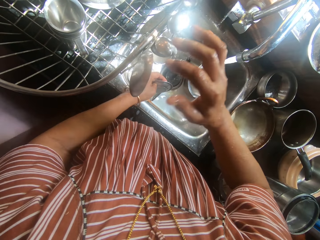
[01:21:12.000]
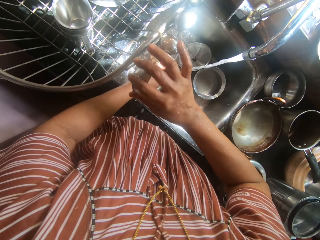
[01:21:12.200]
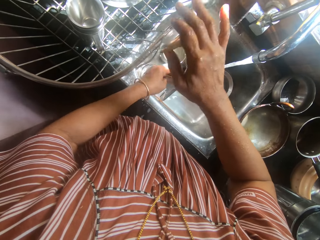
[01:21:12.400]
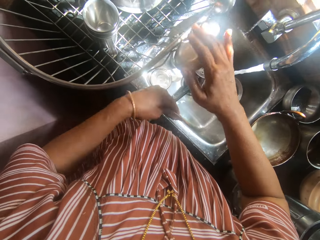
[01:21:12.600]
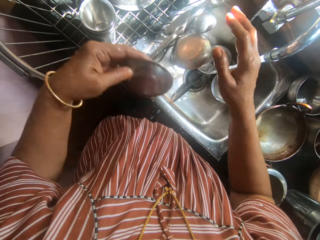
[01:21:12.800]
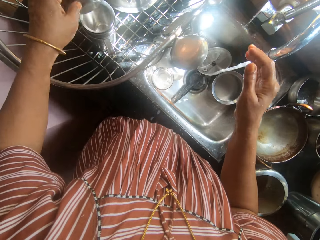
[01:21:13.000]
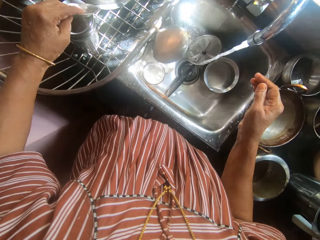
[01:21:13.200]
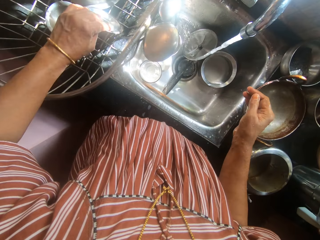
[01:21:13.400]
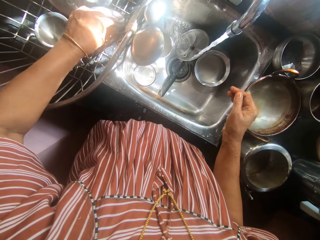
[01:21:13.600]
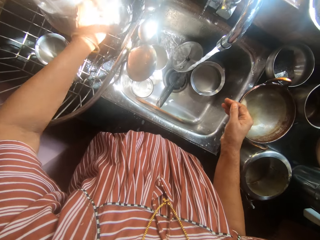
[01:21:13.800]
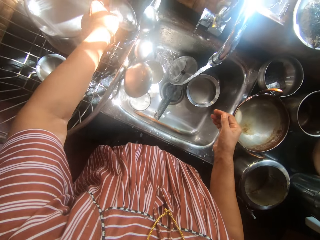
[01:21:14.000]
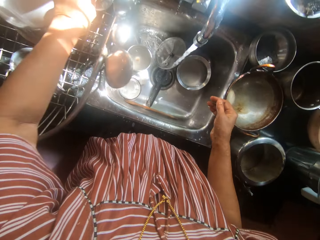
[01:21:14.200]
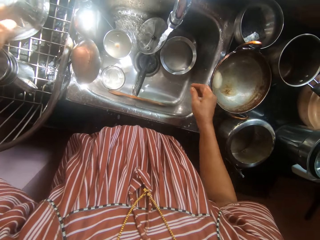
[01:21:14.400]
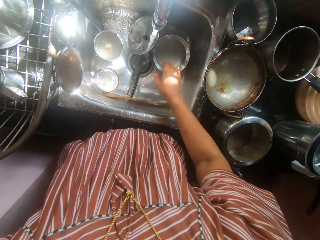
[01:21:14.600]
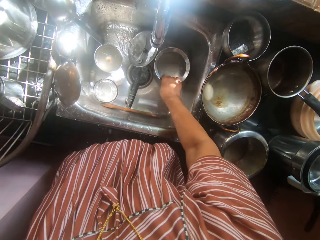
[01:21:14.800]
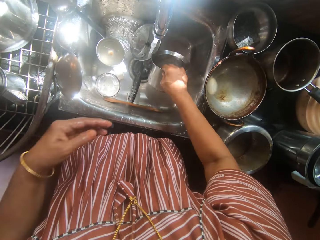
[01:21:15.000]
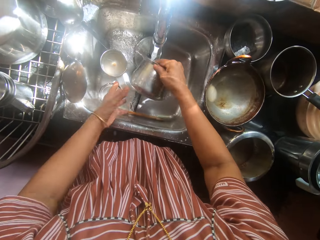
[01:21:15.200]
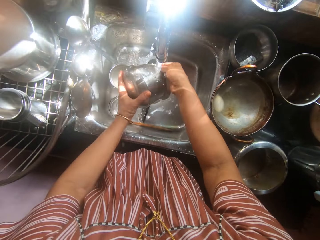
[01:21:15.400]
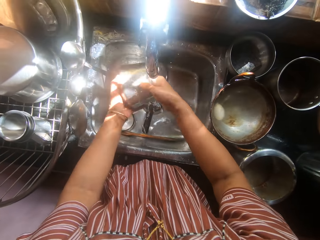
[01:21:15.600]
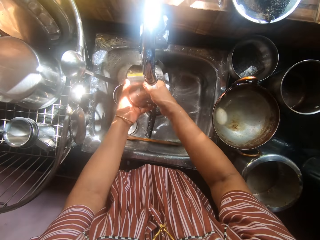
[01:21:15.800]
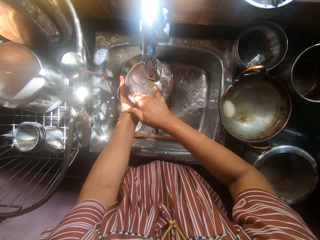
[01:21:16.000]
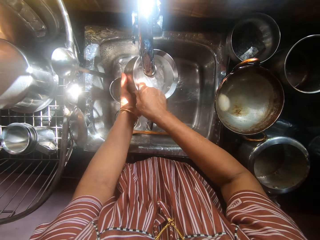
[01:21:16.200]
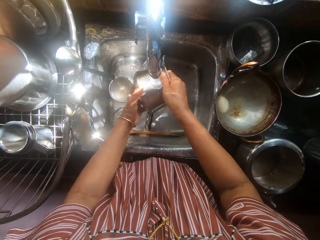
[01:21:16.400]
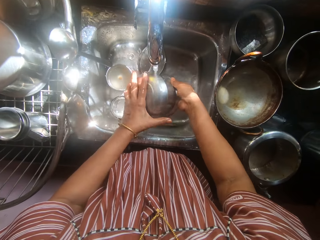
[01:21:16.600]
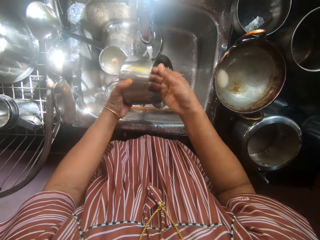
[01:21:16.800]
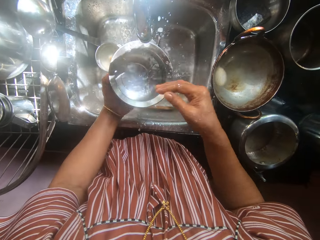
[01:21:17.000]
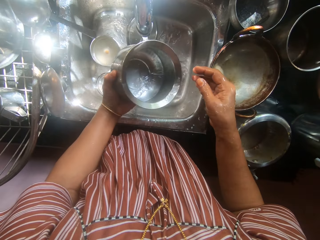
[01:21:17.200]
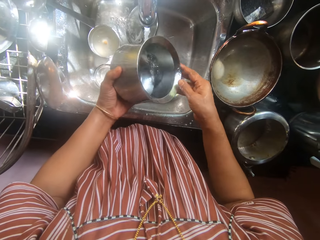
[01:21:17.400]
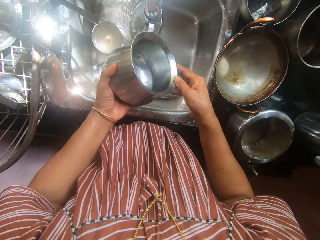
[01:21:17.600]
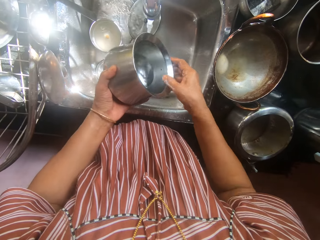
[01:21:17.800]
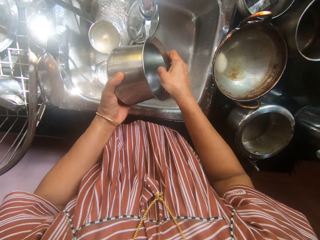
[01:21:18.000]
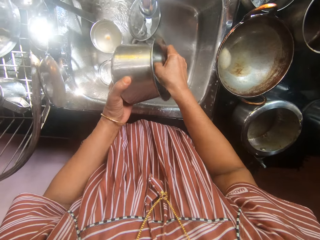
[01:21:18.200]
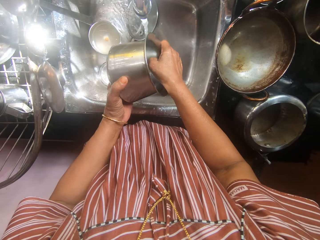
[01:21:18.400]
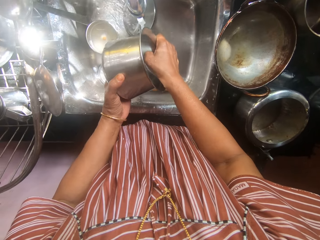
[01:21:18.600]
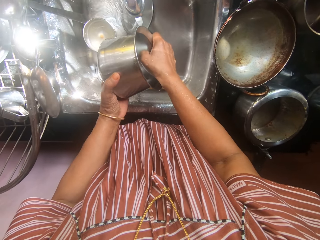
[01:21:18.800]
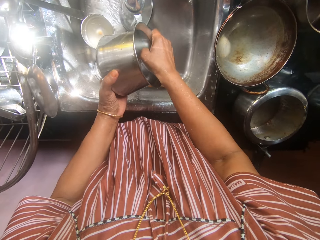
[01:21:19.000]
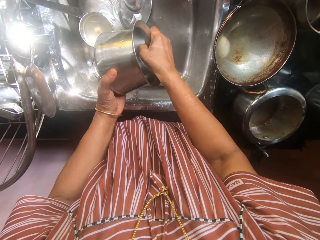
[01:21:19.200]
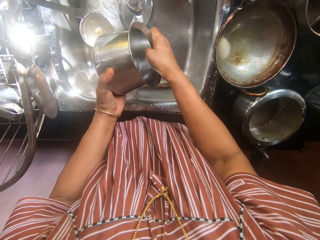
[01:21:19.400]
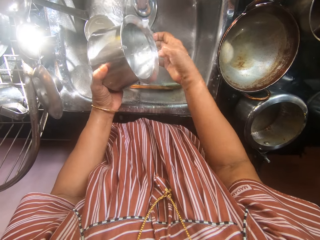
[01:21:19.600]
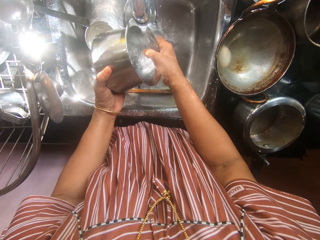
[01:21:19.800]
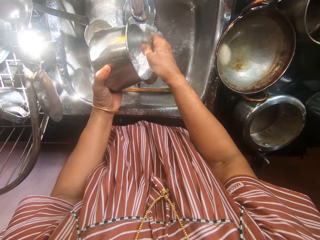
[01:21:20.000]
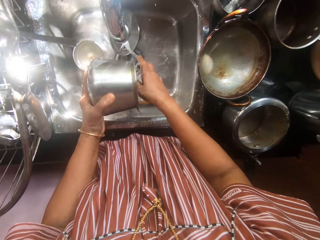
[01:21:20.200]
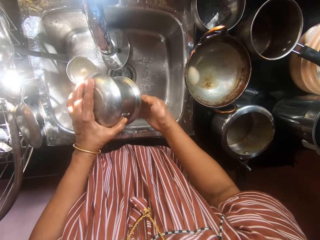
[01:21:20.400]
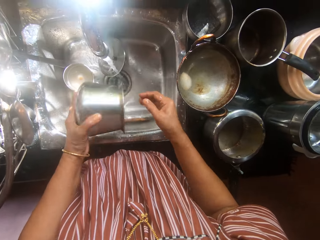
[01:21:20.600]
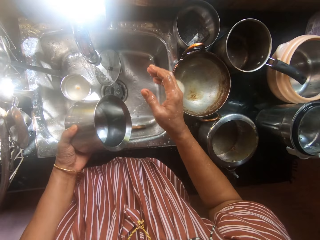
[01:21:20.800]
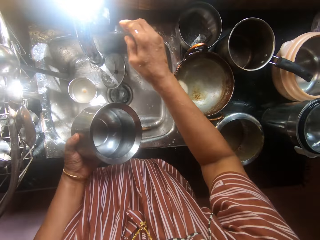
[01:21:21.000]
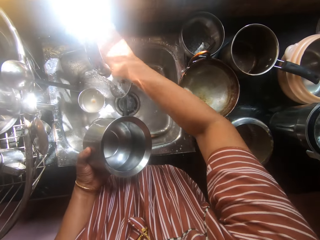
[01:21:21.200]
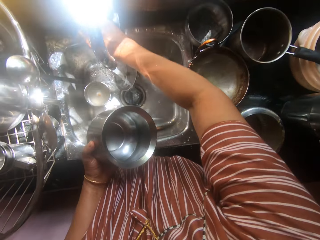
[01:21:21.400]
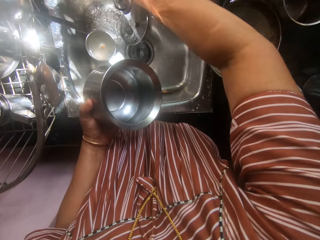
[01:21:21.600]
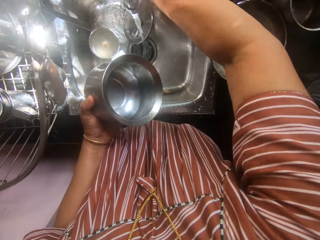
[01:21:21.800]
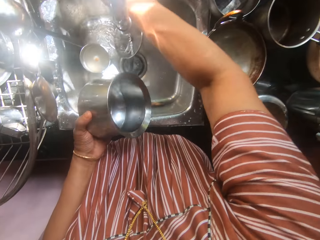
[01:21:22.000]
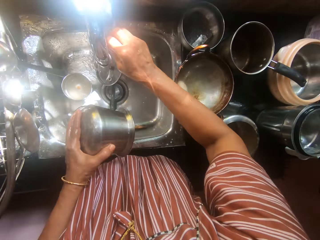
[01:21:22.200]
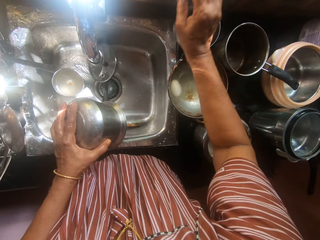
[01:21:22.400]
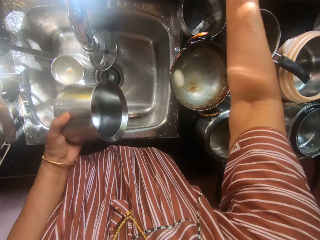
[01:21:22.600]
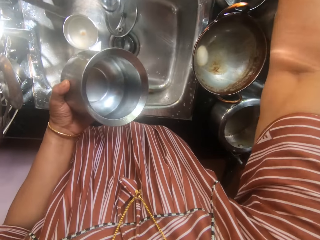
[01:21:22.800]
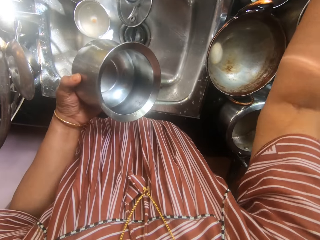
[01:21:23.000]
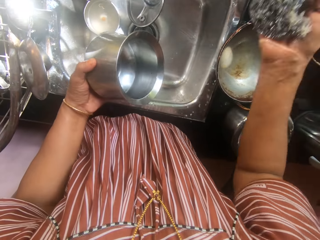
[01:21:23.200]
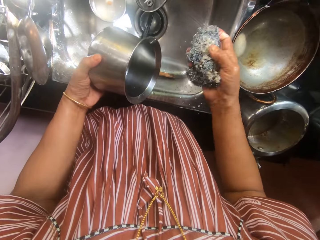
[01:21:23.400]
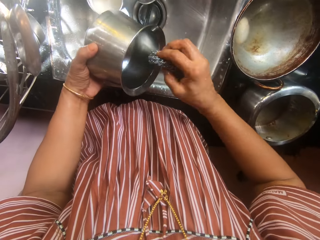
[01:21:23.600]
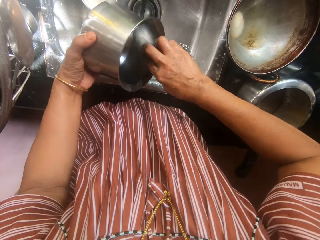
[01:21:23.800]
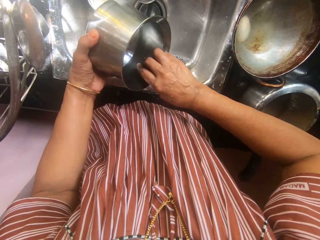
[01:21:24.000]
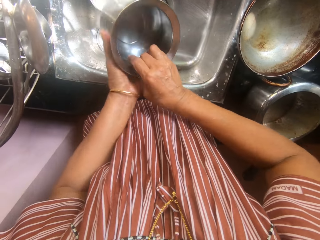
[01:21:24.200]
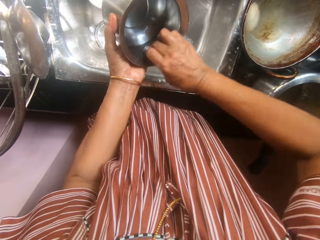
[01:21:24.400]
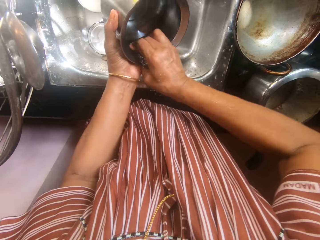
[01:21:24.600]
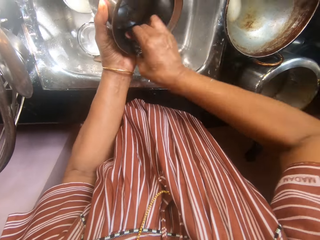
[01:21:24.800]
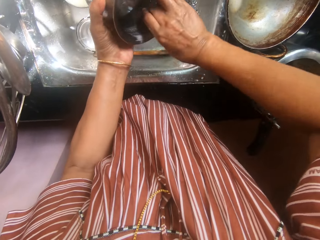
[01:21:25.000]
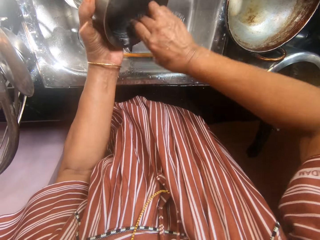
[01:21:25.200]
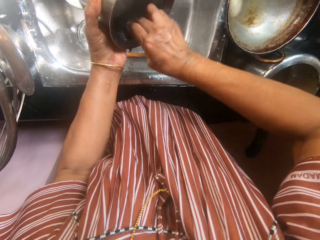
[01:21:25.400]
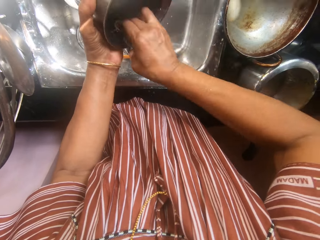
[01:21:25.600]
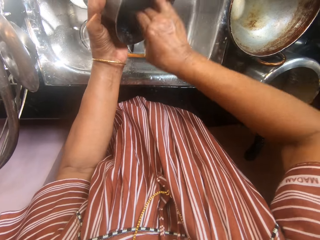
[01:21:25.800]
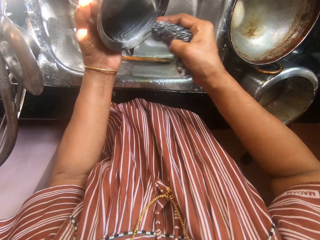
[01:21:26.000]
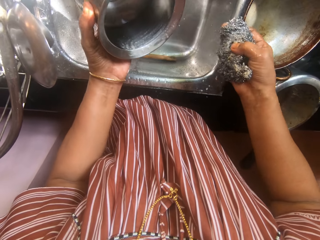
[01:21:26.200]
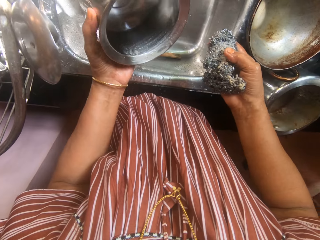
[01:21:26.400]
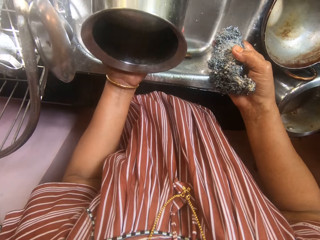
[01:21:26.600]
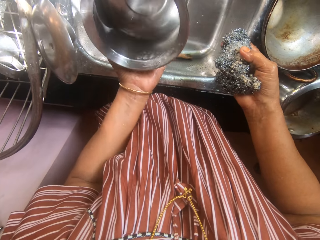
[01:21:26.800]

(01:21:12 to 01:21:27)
The camera wearer puts the plate in the utensils tray. She picks up a dish from the sink with her right hand. She rinses the dish with both hands under running water. She holds the rinsed dish with her left hand. She turns off the sink tap with her right hand. She reaches for an iron sponge or steel wool from a plate above the sink with her right hand. She picks up the steel wool. She scrubs the iron sponge on the inner part of the dish.

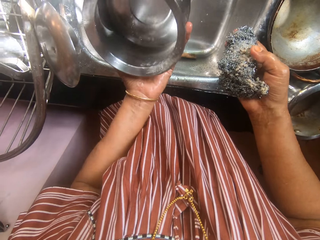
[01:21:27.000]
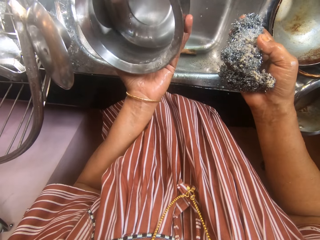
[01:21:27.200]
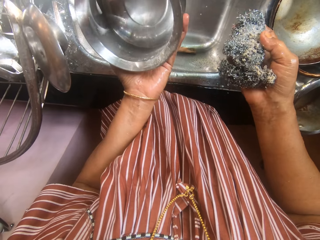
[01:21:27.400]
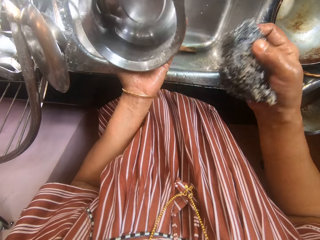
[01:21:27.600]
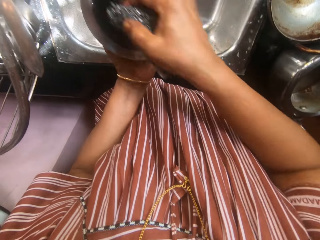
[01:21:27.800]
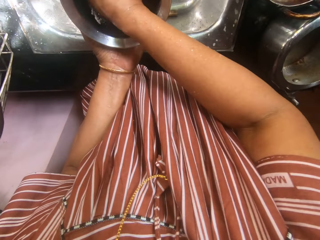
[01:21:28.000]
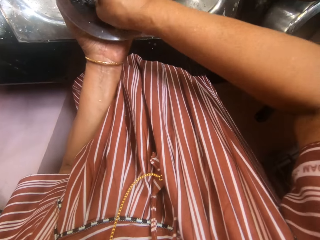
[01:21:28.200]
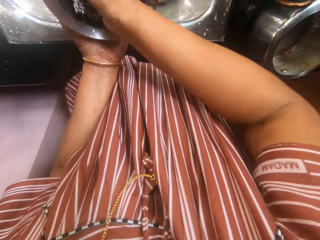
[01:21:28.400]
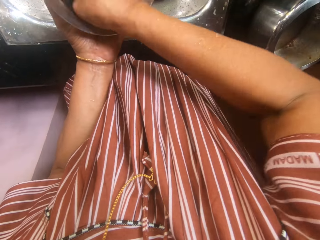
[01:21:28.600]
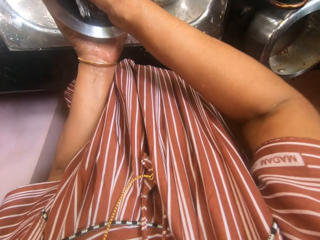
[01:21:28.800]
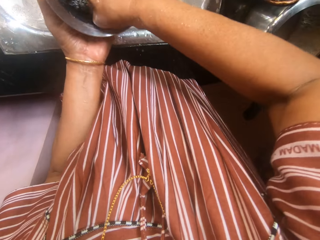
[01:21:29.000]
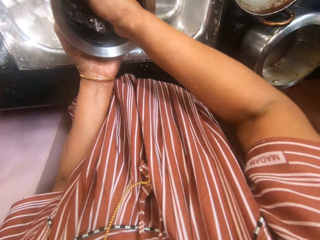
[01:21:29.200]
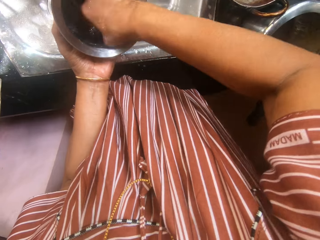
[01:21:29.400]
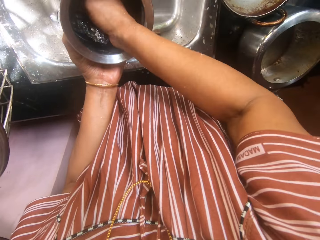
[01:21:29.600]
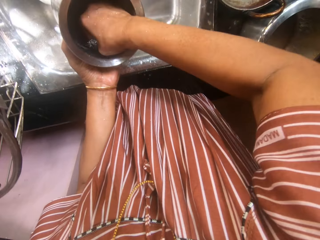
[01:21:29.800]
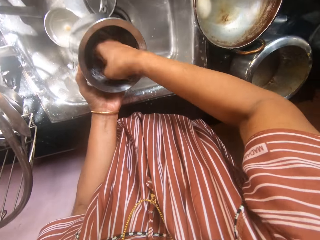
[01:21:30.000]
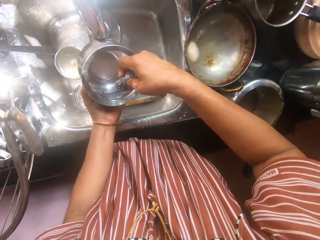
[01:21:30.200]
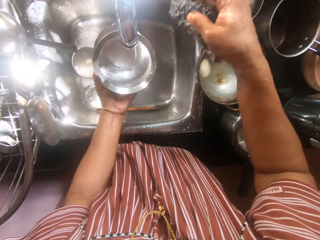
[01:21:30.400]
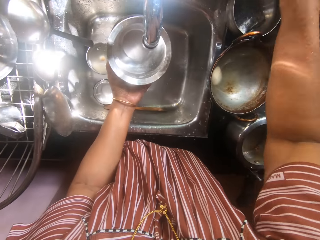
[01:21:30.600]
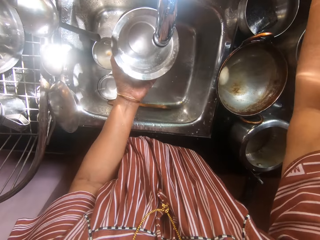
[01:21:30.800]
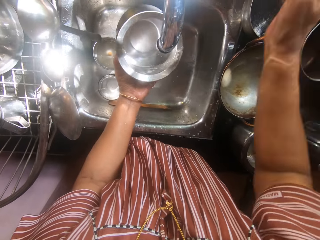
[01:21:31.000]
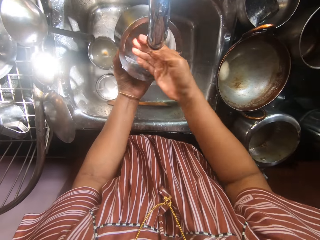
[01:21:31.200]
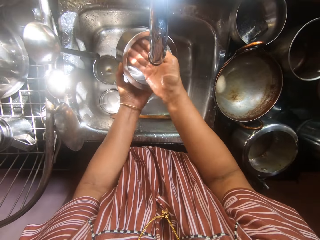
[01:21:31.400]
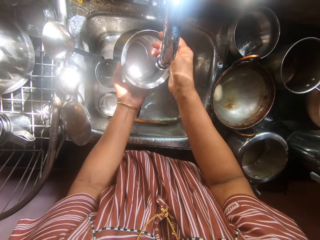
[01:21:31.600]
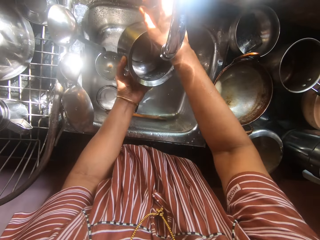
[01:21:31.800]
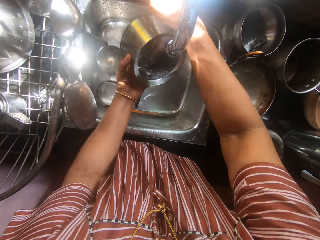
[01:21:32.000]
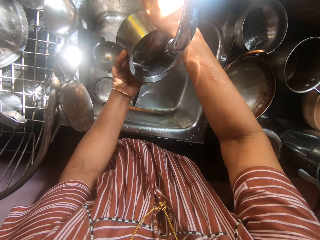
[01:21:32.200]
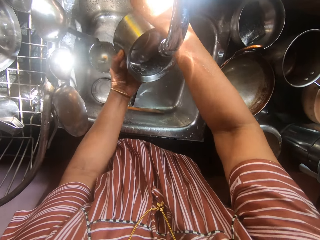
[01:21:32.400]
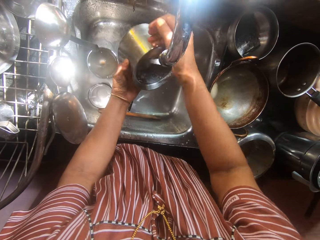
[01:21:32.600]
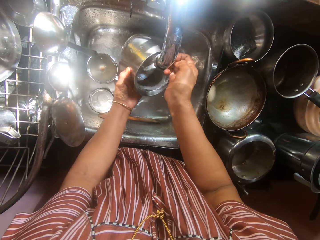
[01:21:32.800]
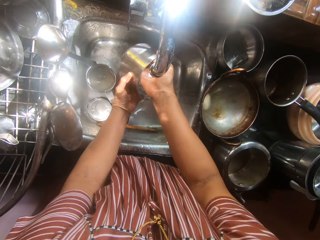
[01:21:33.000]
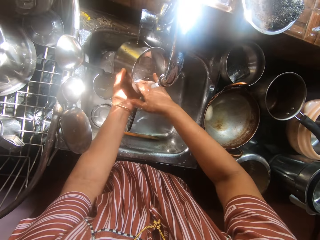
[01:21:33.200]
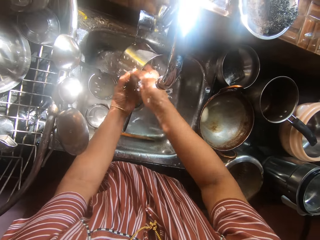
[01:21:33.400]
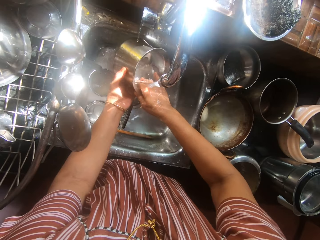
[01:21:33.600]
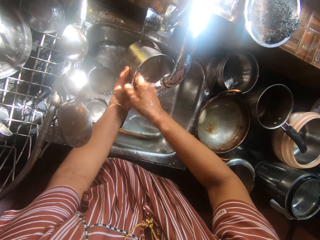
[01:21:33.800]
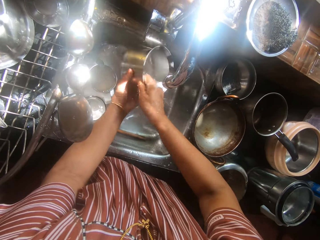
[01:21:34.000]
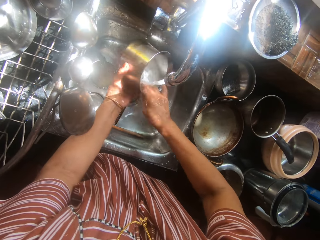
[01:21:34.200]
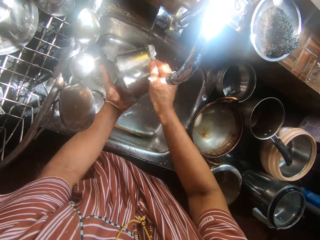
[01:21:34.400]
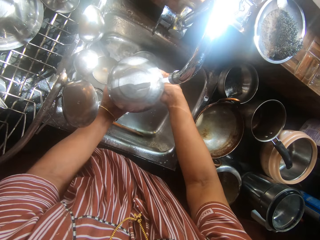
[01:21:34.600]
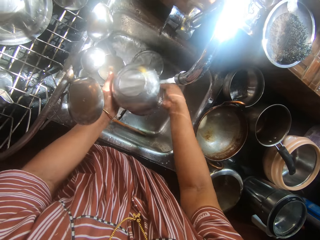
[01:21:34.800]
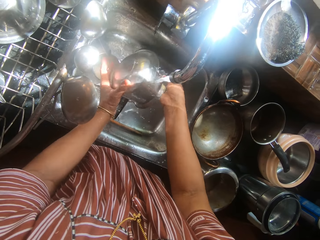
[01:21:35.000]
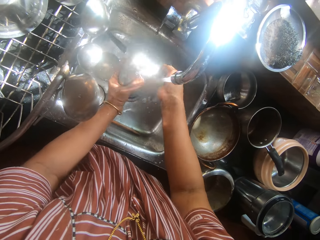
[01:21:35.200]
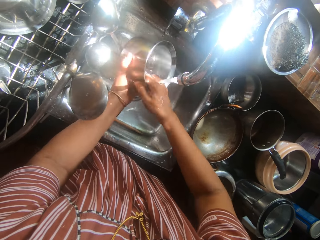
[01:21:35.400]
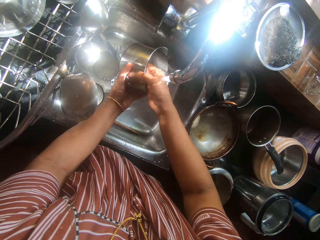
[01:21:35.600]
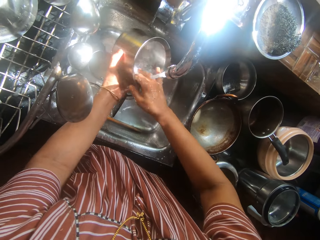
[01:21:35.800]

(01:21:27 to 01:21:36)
The camera wearer drops the iron sponge on the plate above the sink with her right hand. She opens the tap on the sink with her right hand. She rinses the dish with both hands under running water.
